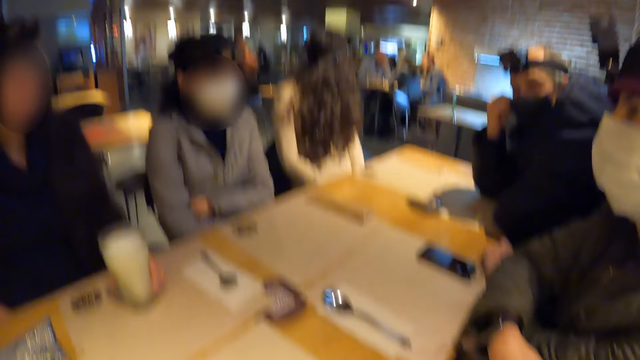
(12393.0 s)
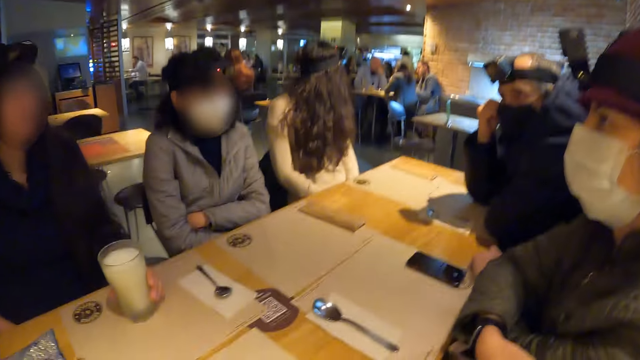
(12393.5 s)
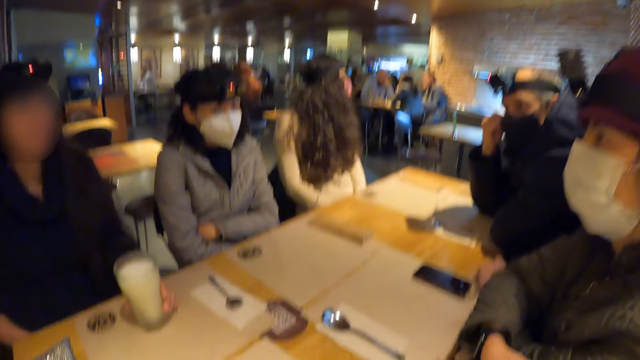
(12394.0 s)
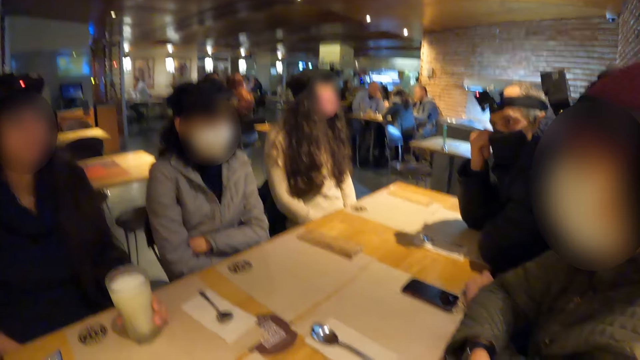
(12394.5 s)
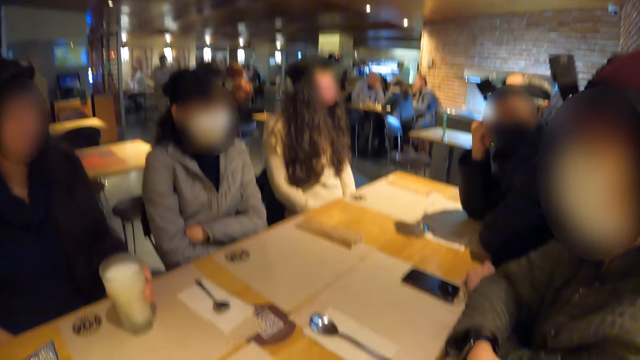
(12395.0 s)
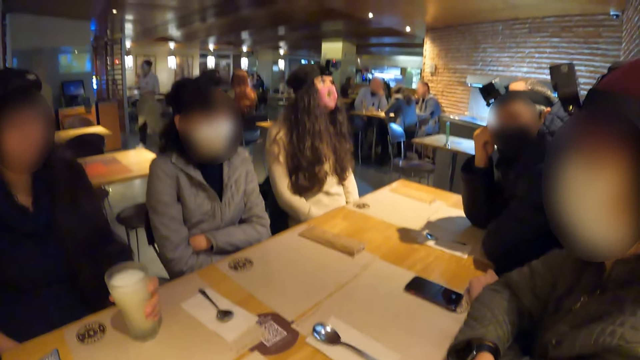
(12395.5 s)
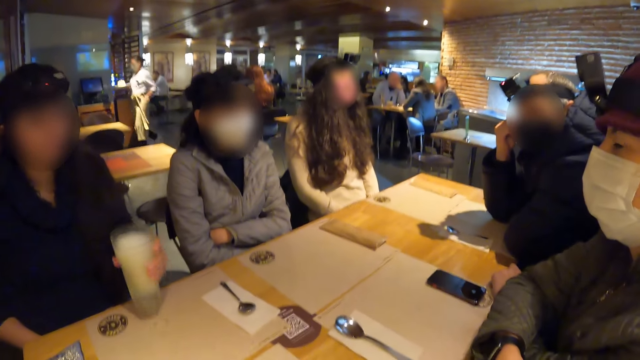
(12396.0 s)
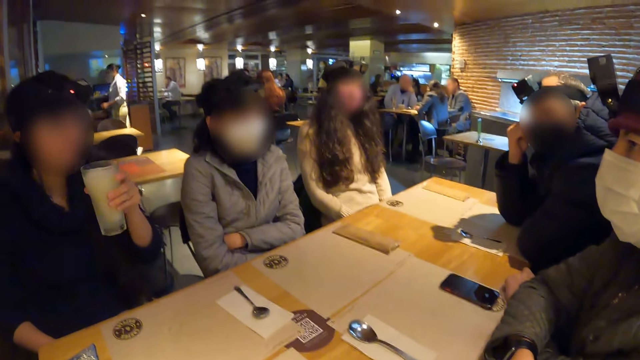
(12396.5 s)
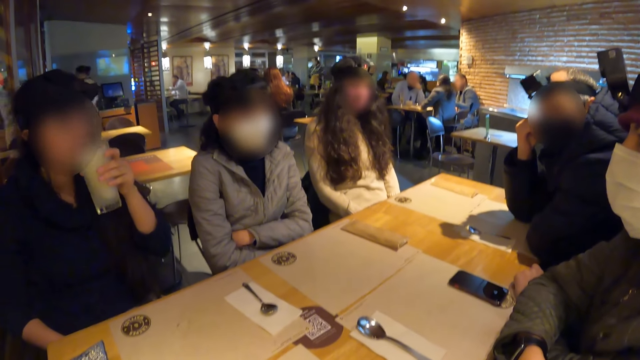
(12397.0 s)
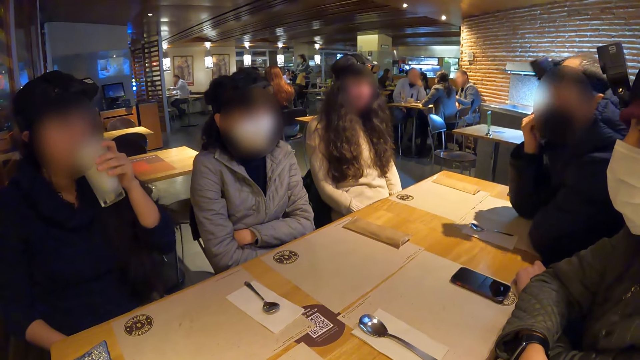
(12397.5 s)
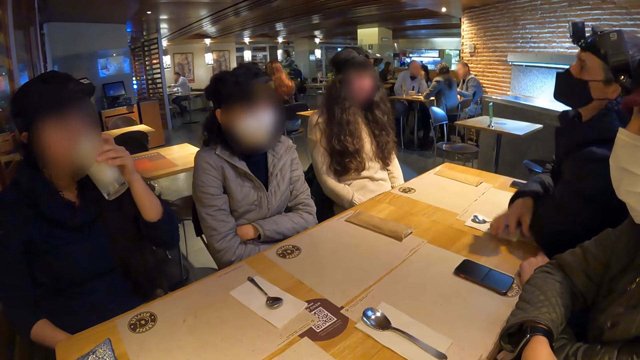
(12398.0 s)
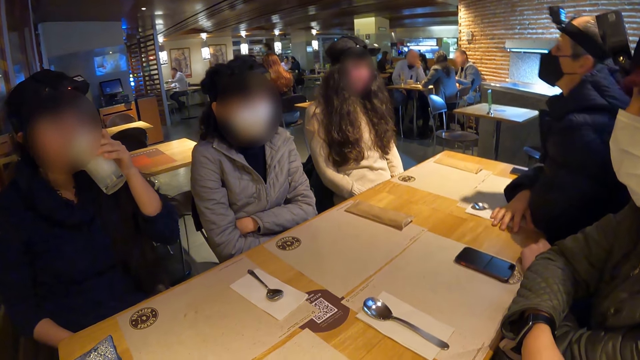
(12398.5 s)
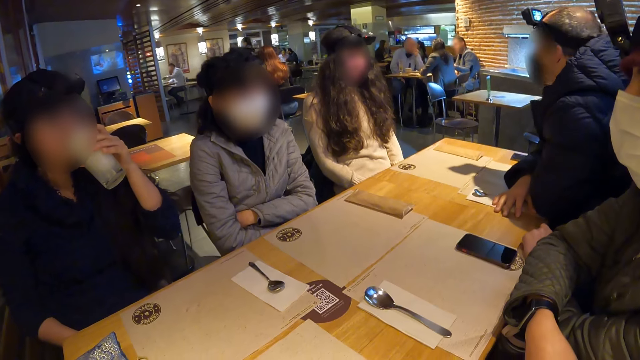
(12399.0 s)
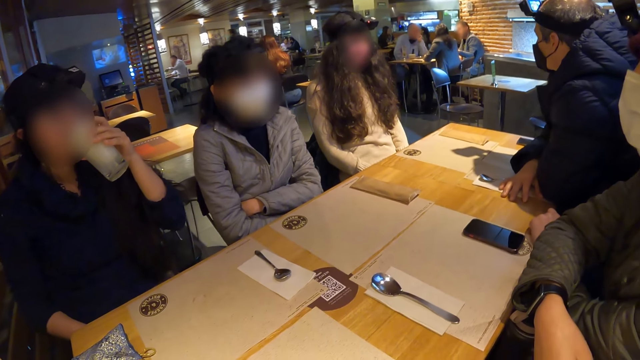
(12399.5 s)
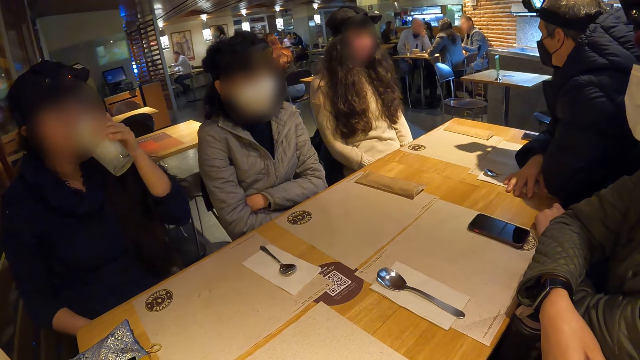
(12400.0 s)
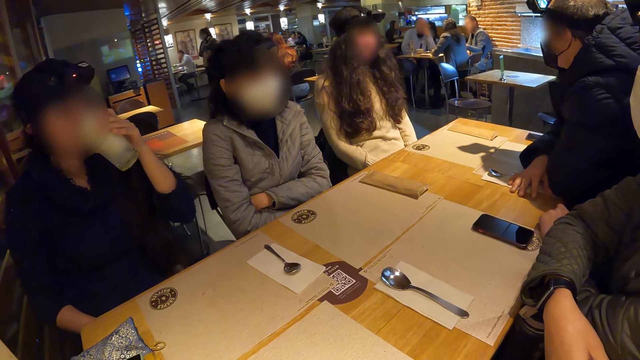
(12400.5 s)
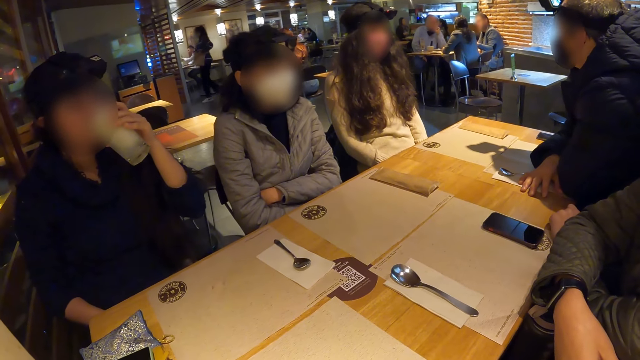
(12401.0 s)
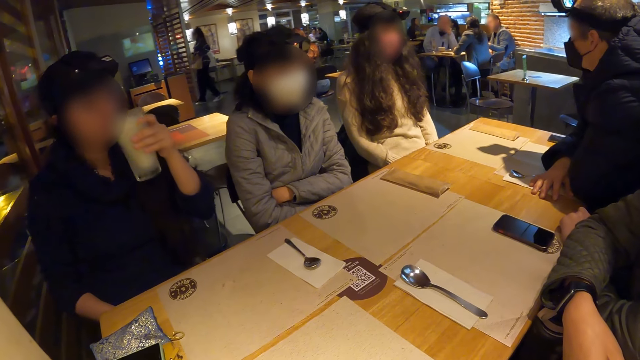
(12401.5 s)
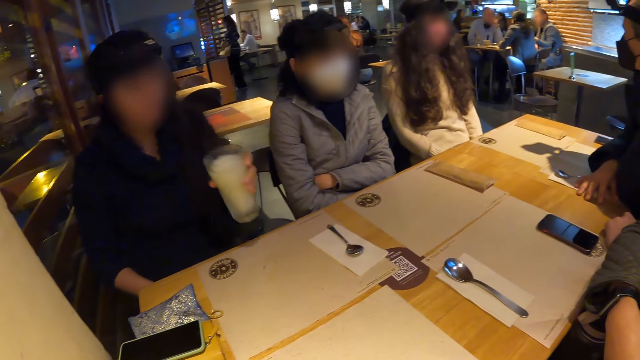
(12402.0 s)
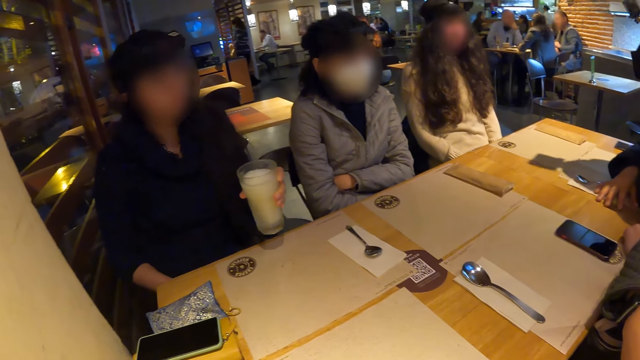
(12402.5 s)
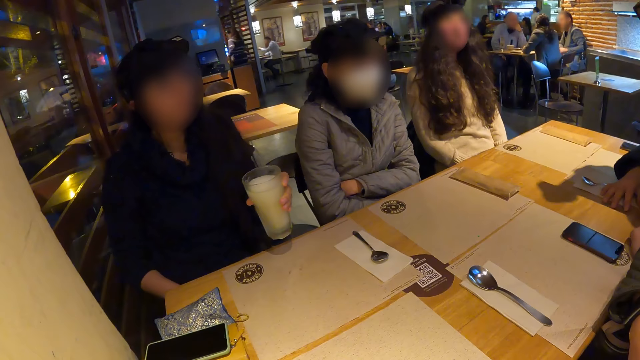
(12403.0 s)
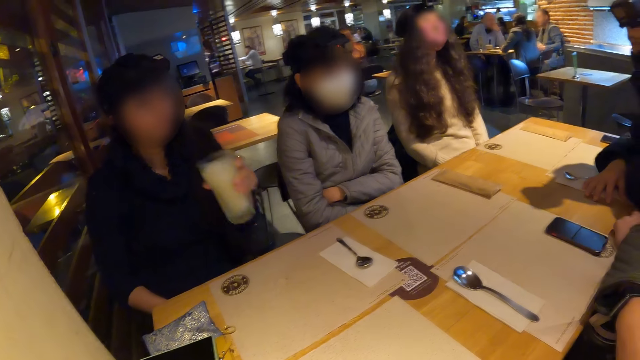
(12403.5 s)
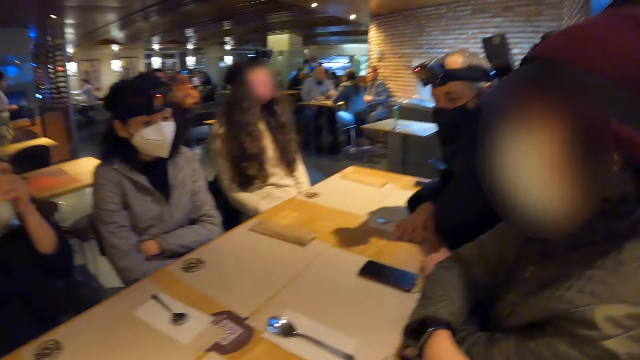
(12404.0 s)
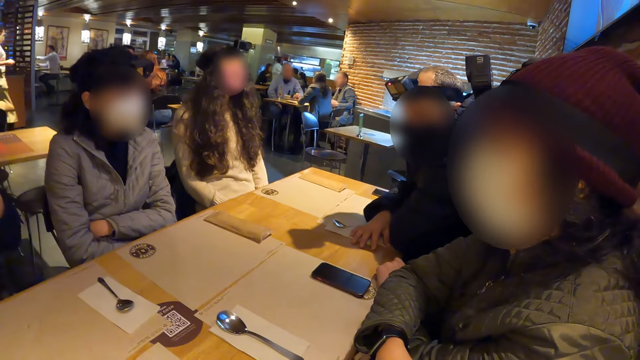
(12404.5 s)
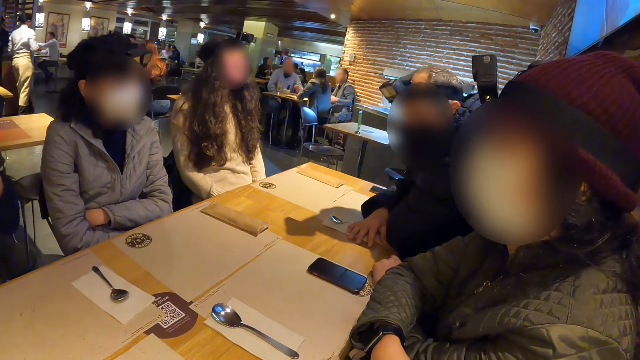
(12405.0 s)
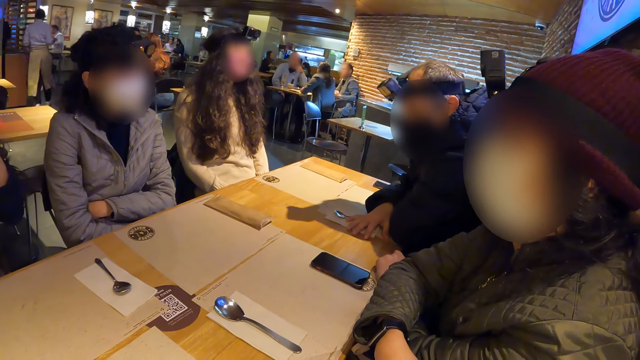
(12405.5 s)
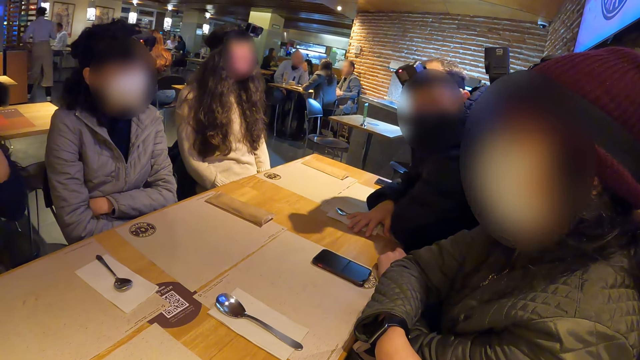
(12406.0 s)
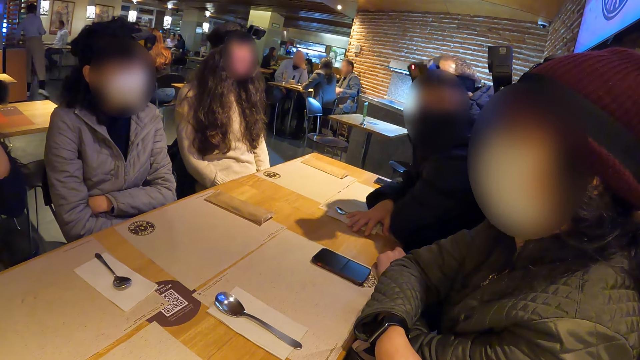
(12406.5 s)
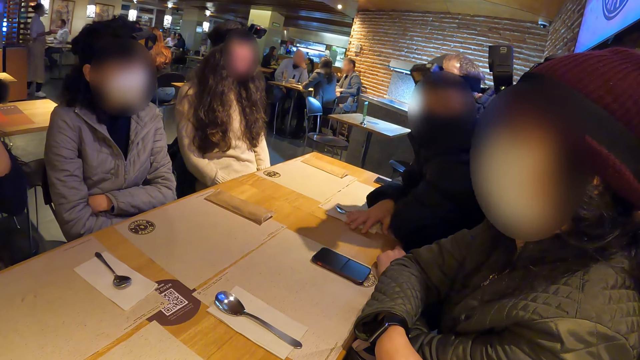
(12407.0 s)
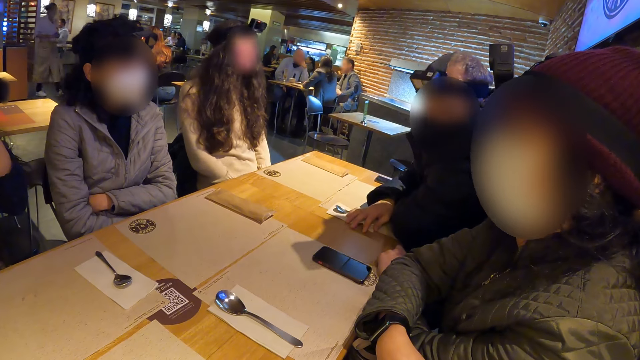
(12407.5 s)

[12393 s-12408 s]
A woman picks up the cup of smoothie from the table with her left hand and drinks the smoothie from the cup. A man places his right hand on the table and moves around. The woman moves her hand. The woman drinks the smoothie from the cup.

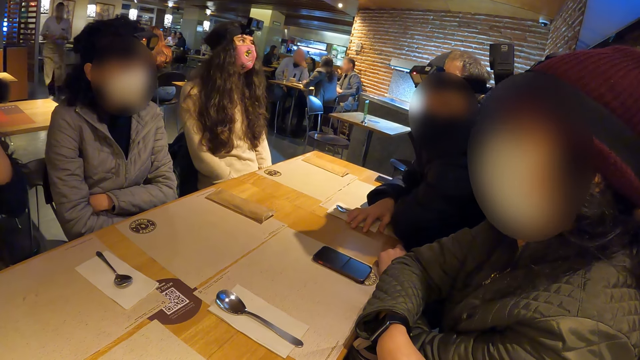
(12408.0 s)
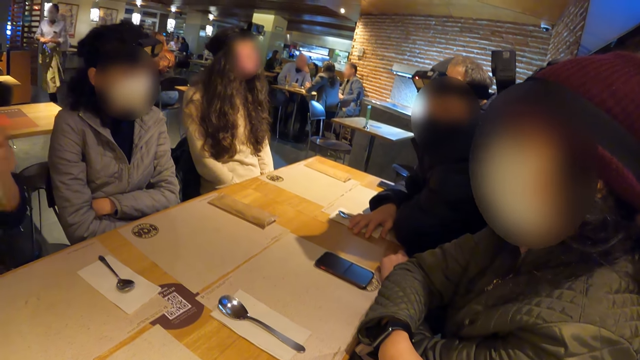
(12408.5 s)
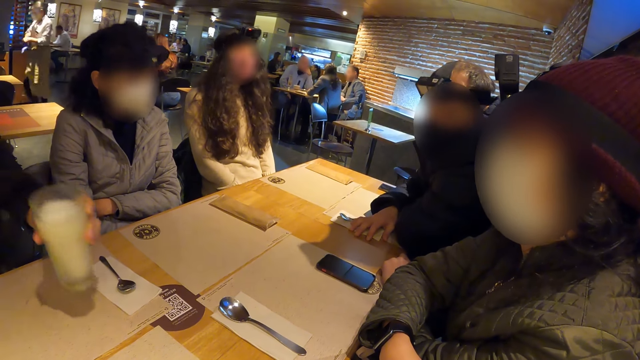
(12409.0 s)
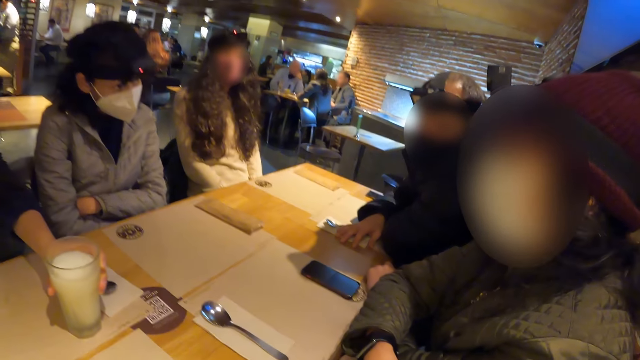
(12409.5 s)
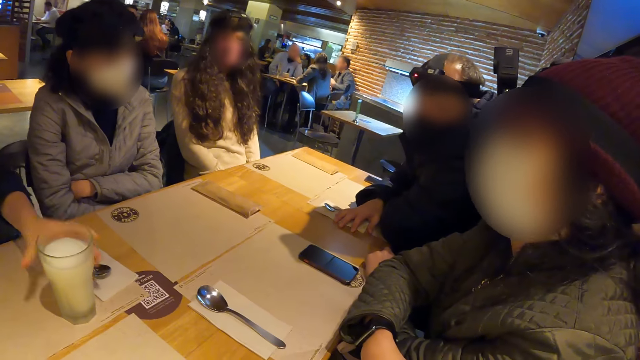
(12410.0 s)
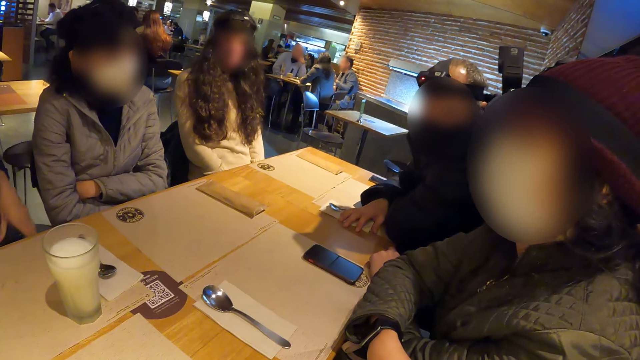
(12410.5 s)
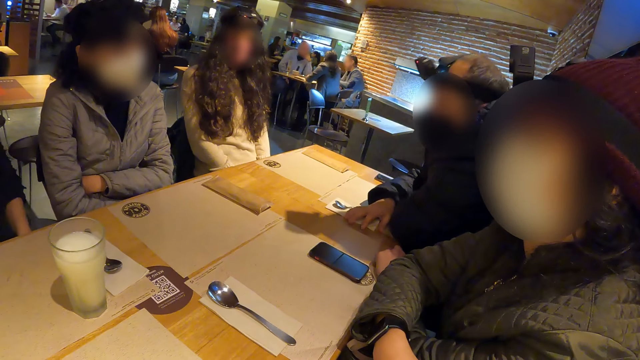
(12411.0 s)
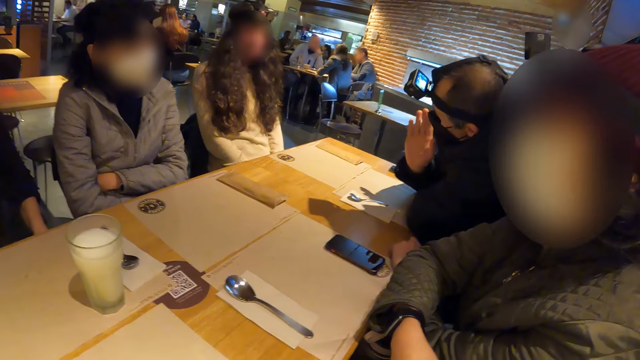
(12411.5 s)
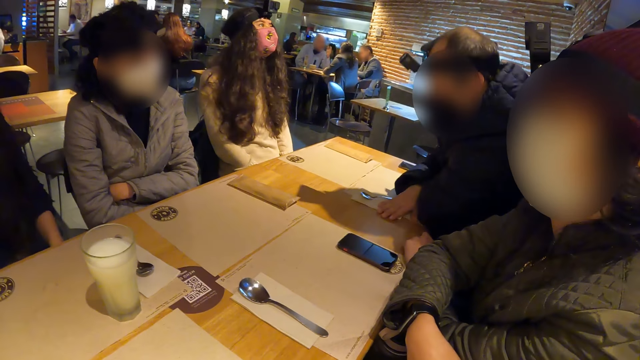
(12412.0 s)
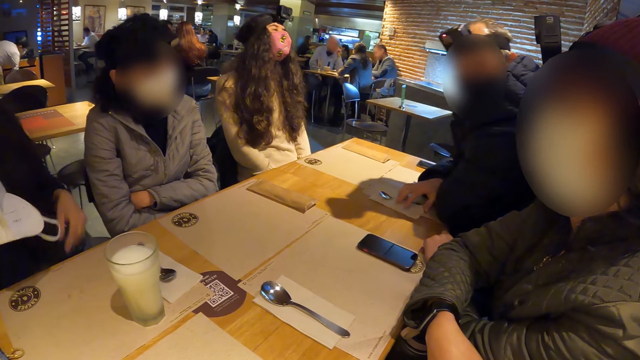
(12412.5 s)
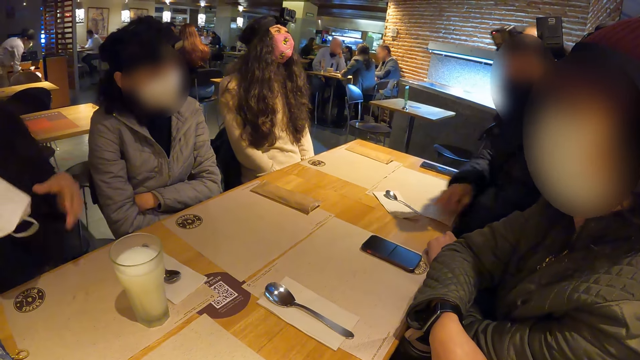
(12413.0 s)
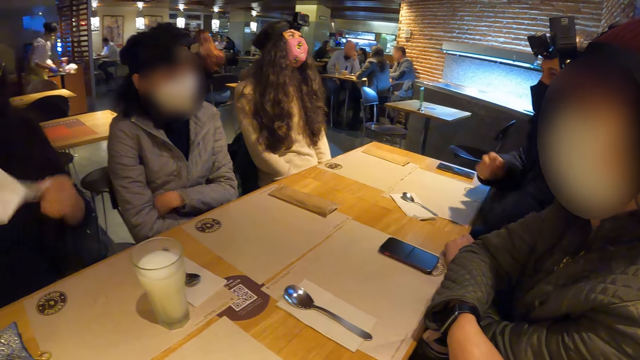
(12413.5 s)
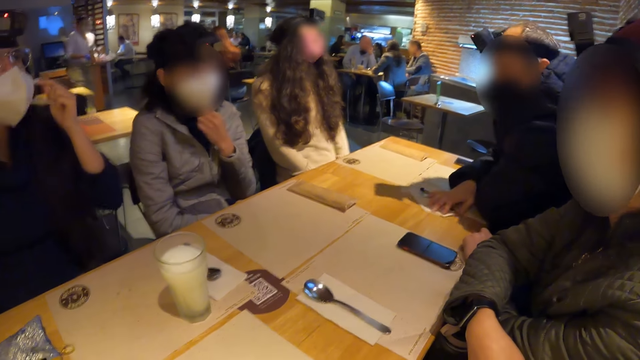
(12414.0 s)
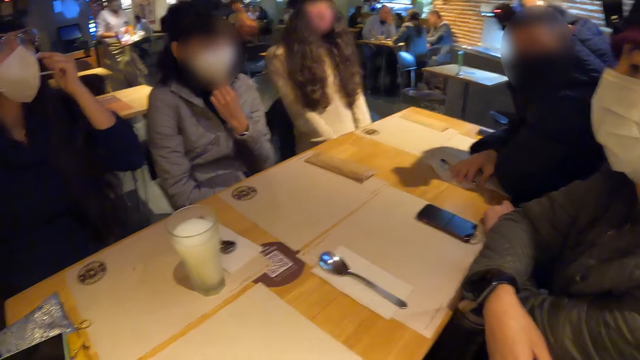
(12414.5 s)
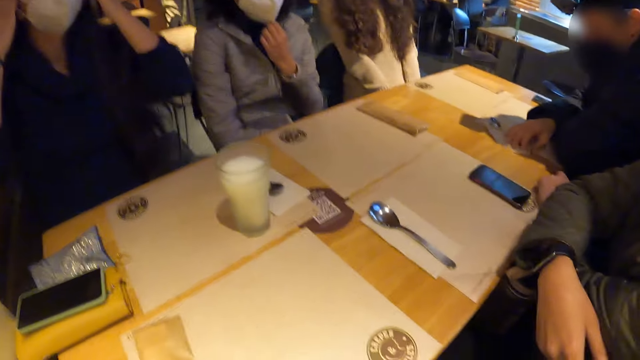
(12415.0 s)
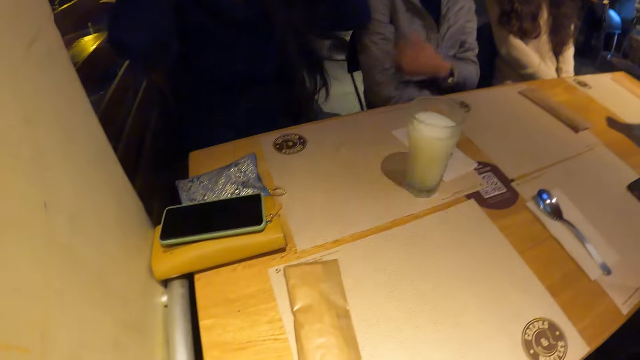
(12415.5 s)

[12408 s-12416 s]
A woman drops the cup of smoothie in her left hand on the table. A man moves his hand and hits his right hand on the table. The man moves around. The woman moves her hand. The woman holds the facemask with her left hand and puts on the facemask with her left hand. The man places his right hand on the table. The woman adjusts the facemask on her face with both hands.
